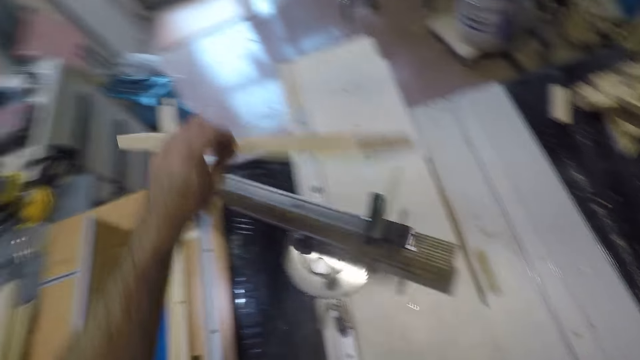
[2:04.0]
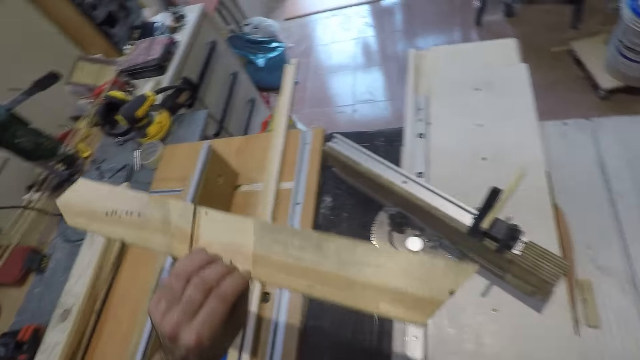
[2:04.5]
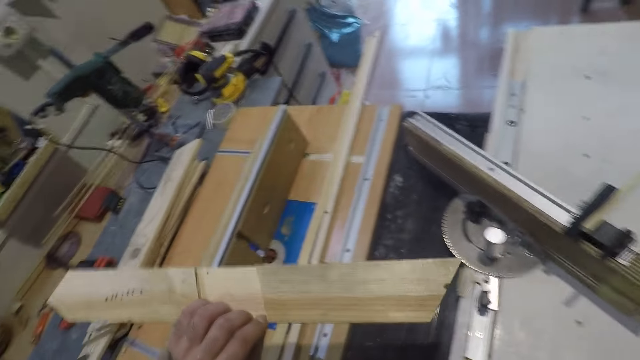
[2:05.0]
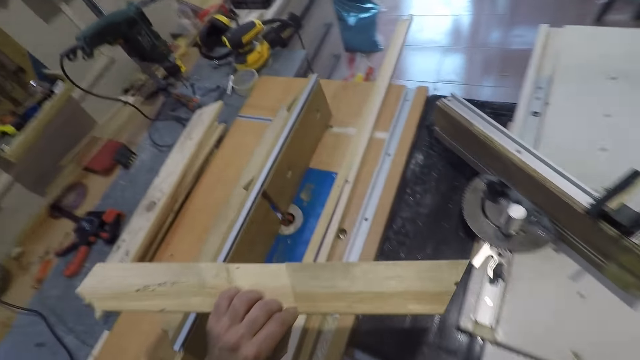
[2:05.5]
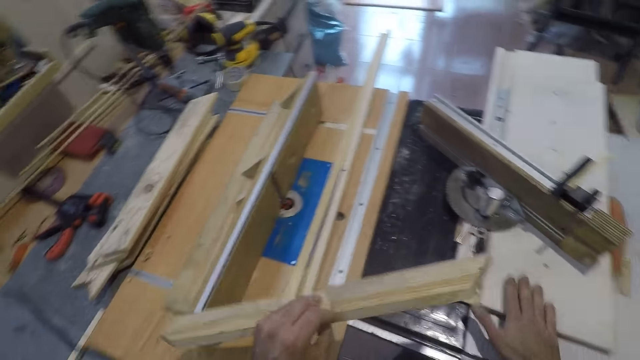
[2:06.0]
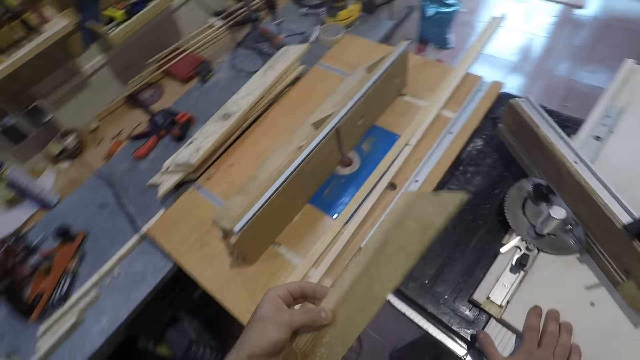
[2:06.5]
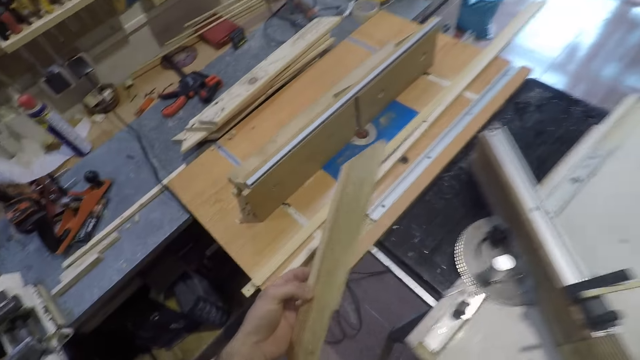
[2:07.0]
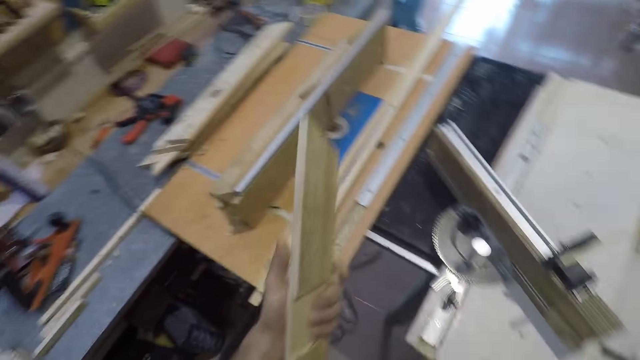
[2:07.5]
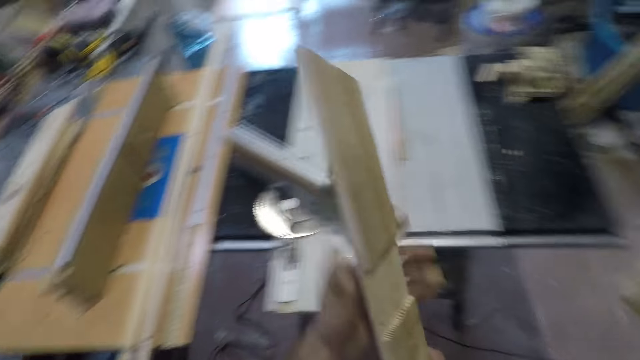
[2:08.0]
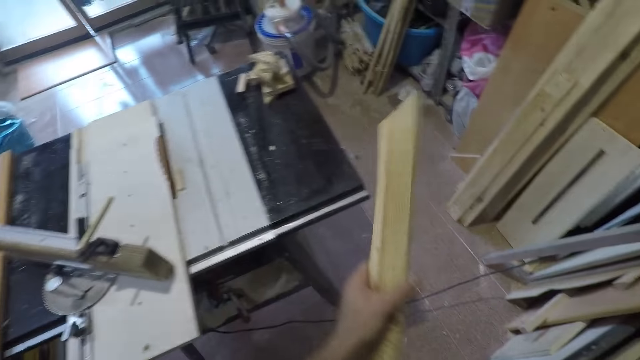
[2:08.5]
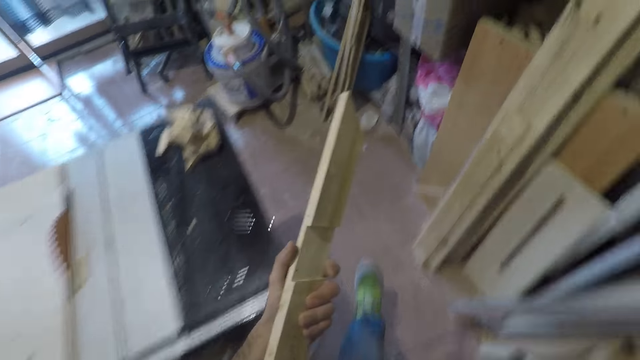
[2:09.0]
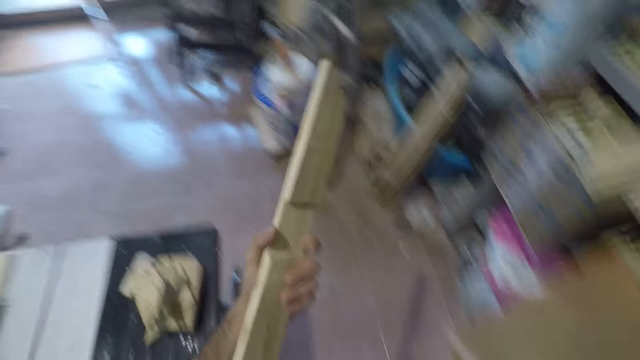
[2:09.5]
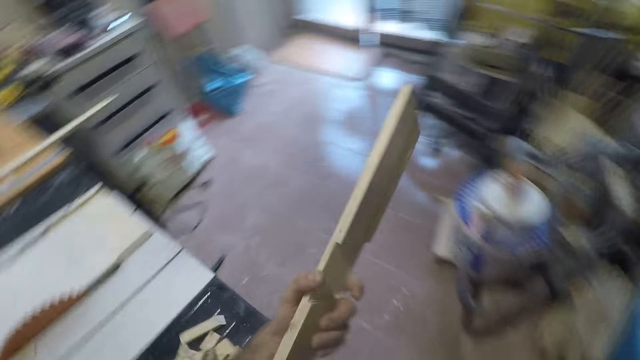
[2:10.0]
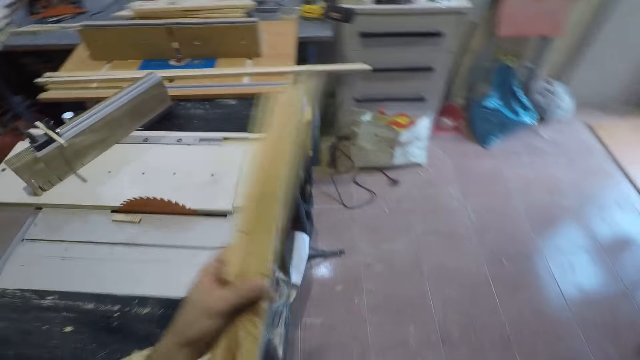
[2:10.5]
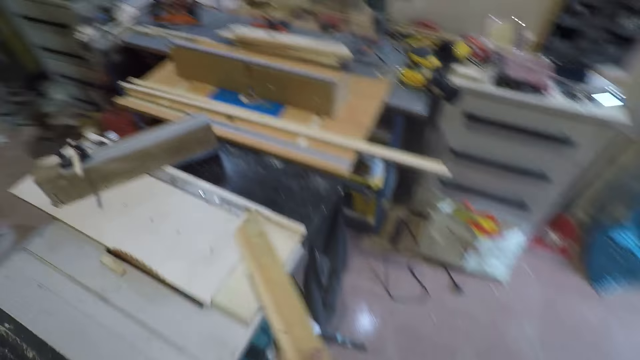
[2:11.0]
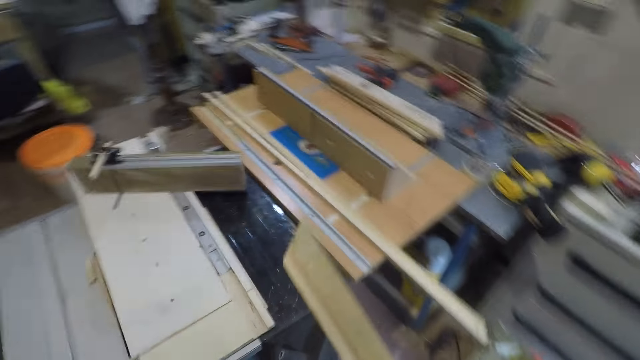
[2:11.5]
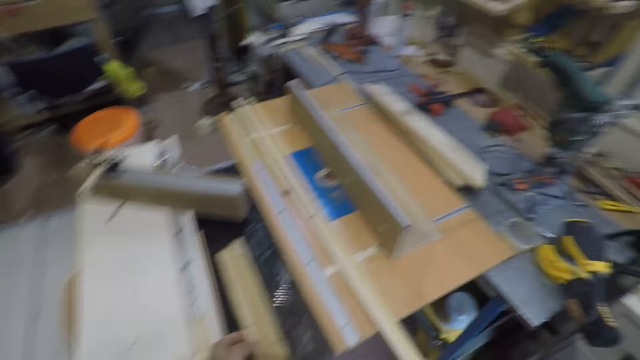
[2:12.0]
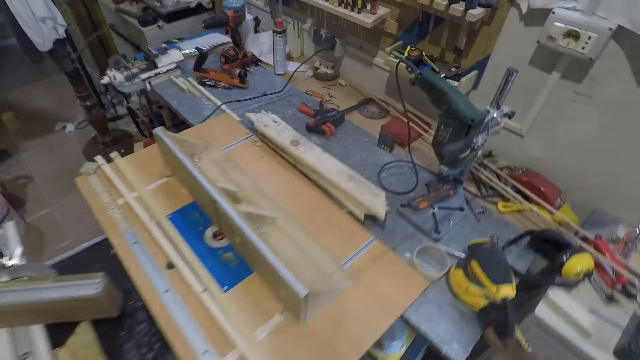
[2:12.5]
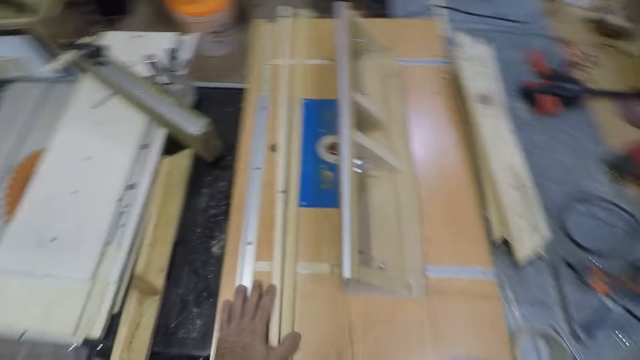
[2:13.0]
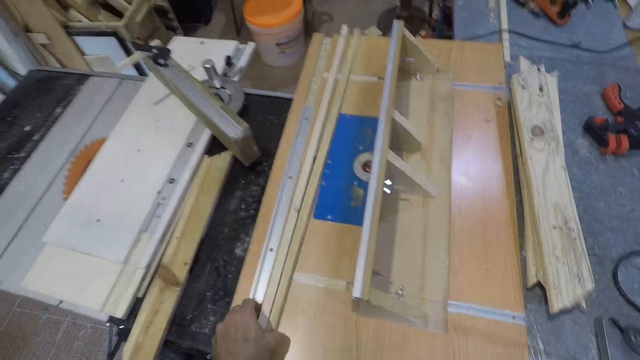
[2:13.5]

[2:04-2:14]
The camera wearer takes up the wood from the cutting table with his left hand. He looks at the wood and turns off the table saw. He holds the piece of wood in his hand. He walks around the table in the workshop. He drops the wood on a table. He moves two sticks from a trim router table to another table.

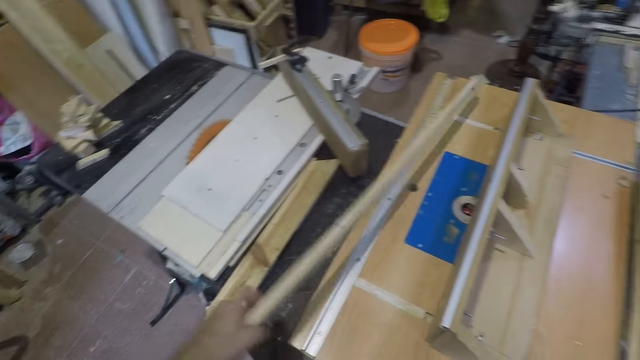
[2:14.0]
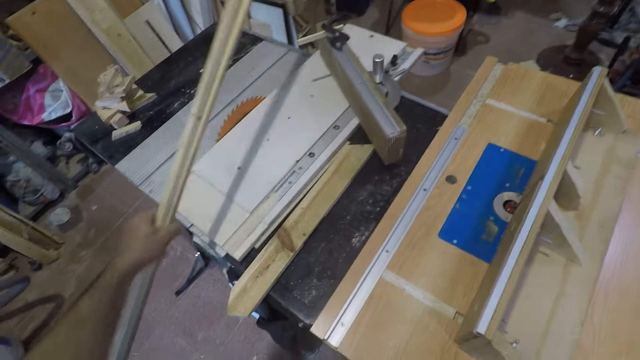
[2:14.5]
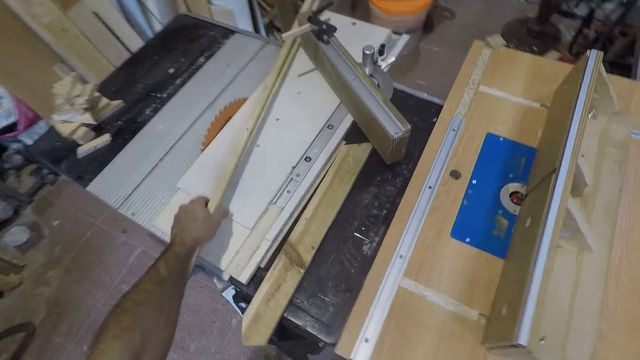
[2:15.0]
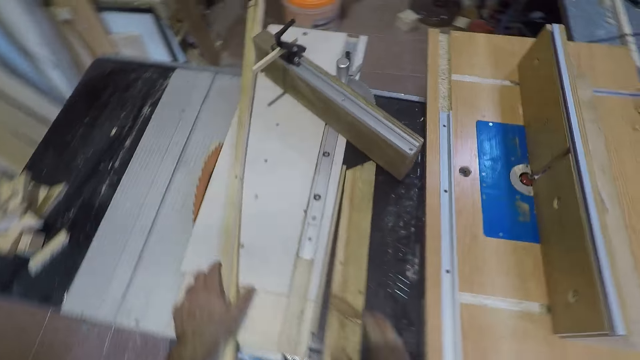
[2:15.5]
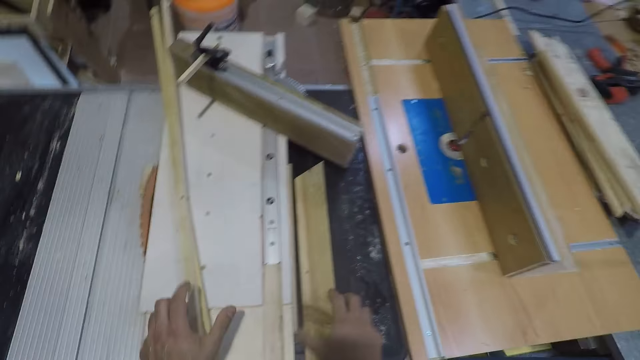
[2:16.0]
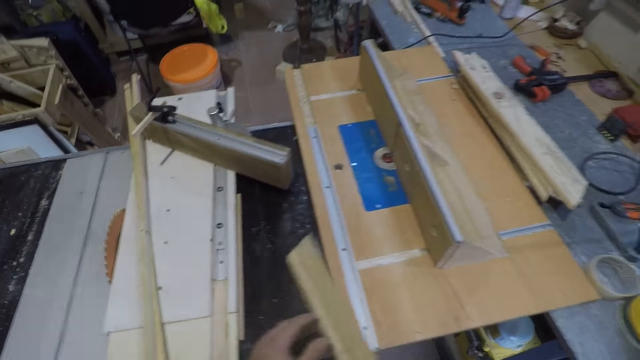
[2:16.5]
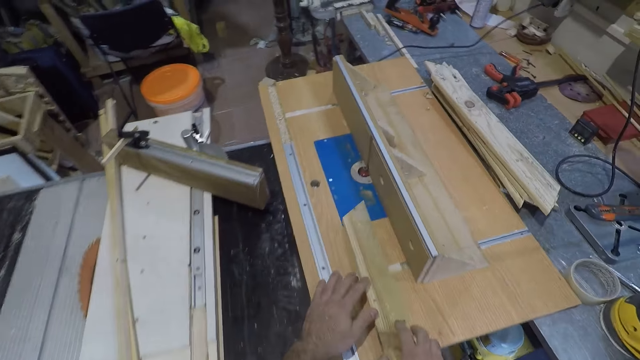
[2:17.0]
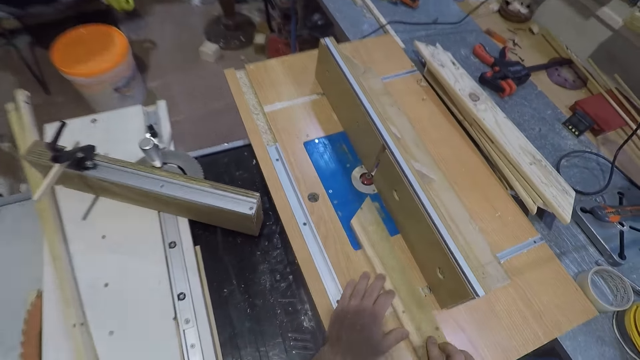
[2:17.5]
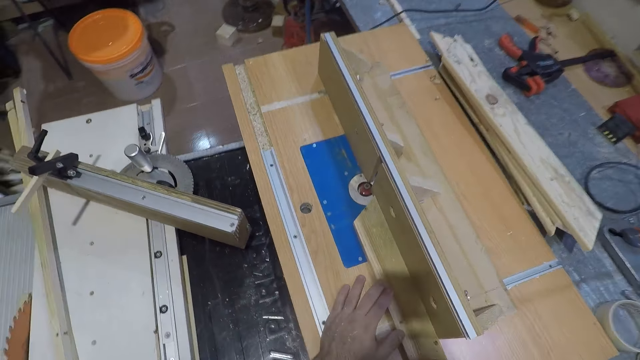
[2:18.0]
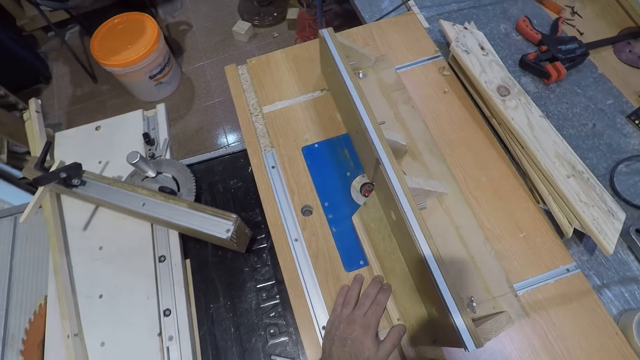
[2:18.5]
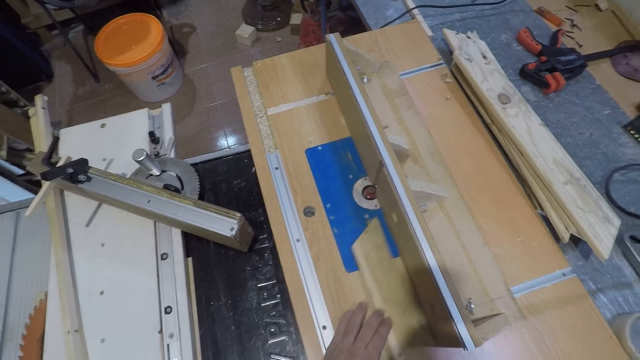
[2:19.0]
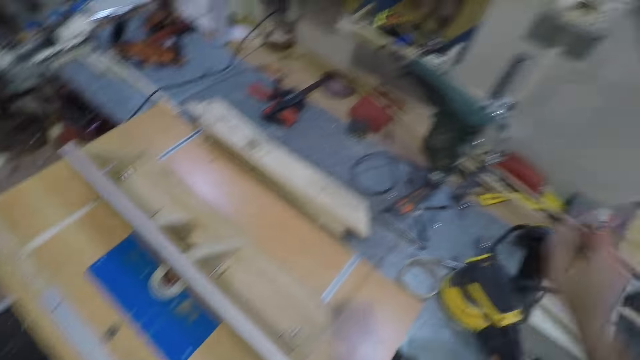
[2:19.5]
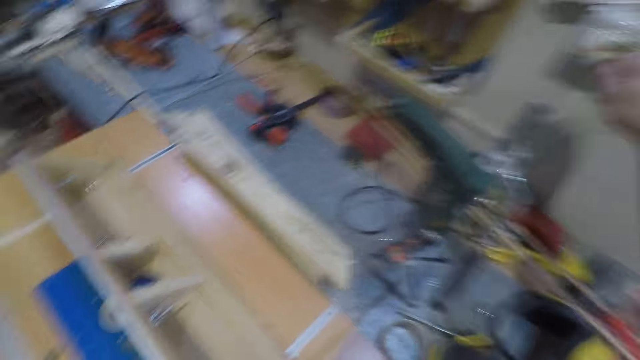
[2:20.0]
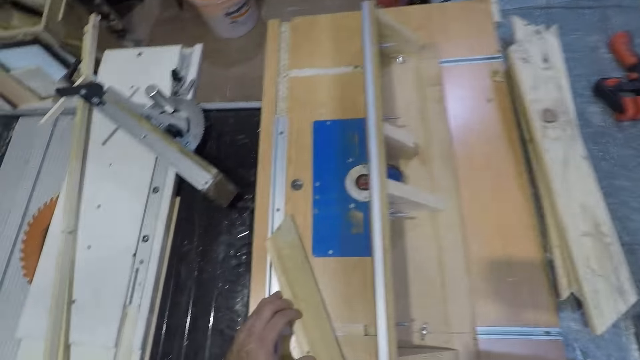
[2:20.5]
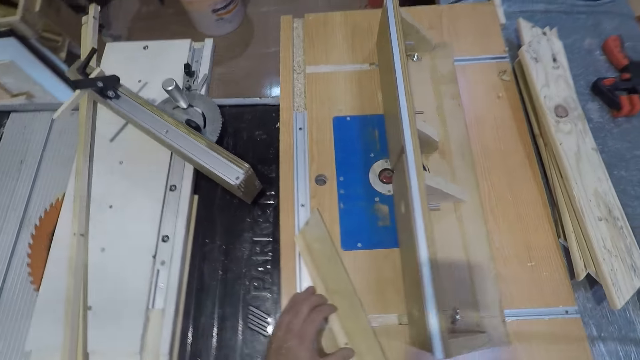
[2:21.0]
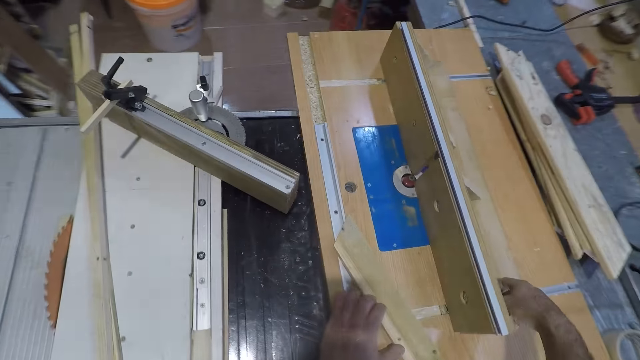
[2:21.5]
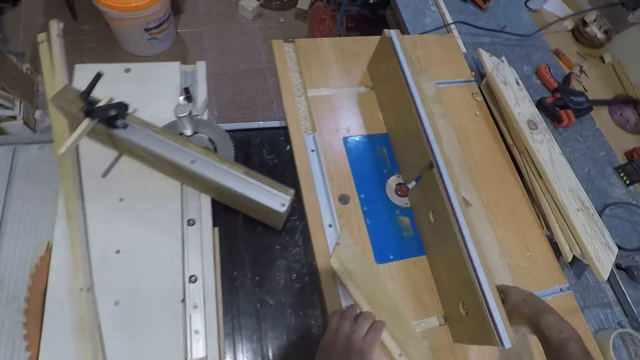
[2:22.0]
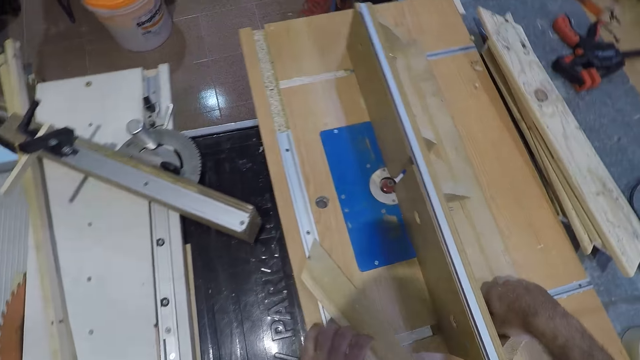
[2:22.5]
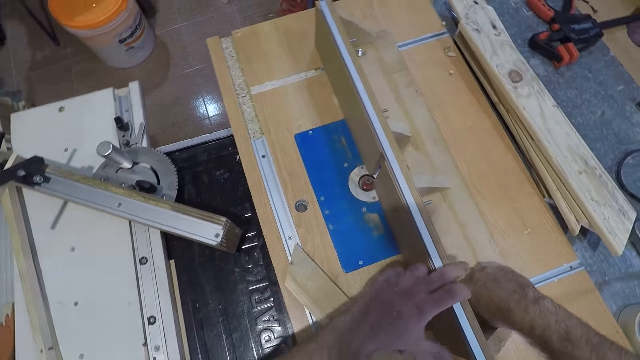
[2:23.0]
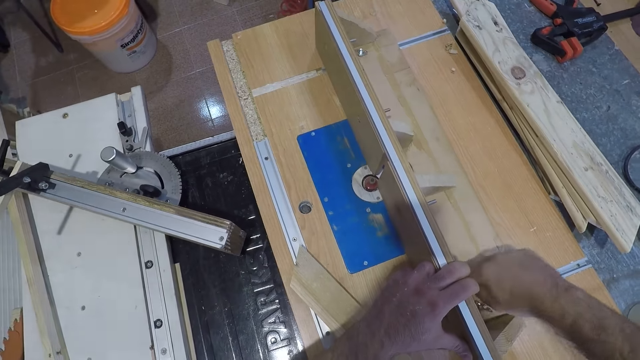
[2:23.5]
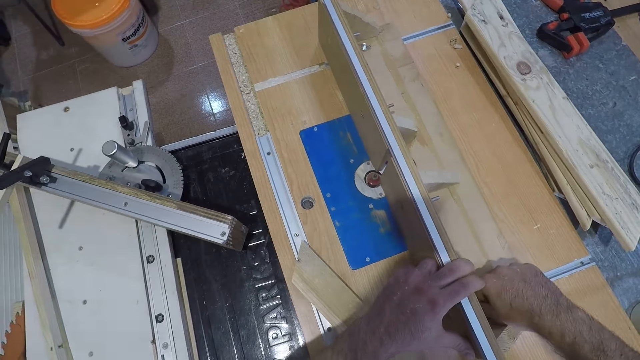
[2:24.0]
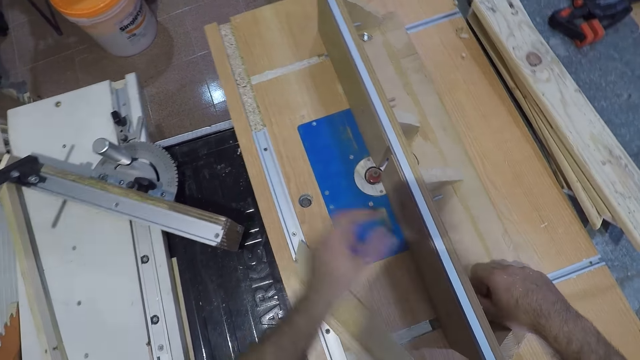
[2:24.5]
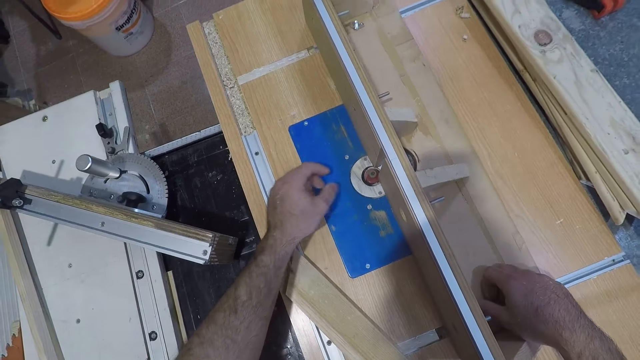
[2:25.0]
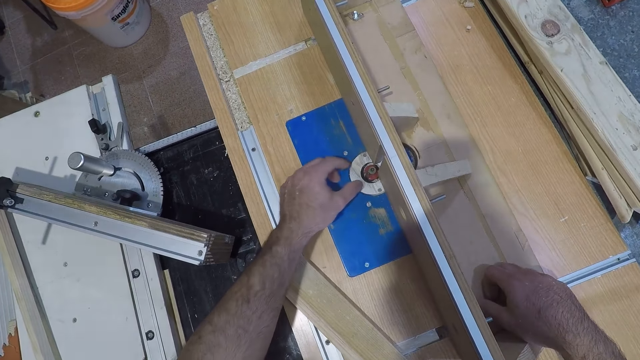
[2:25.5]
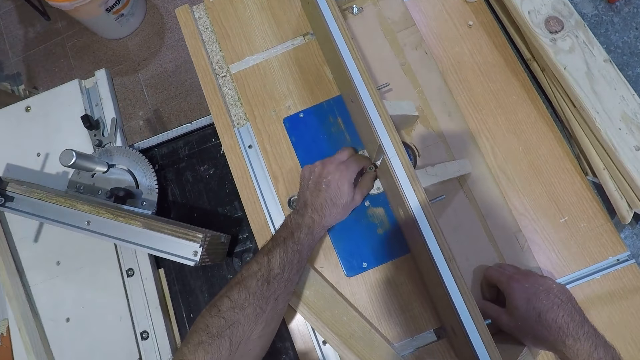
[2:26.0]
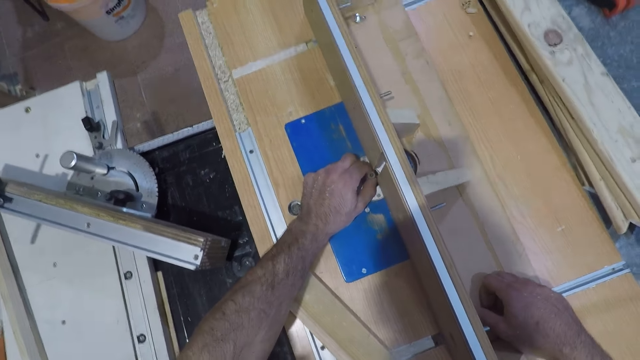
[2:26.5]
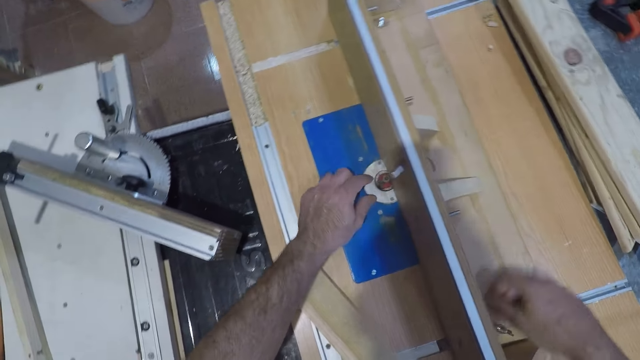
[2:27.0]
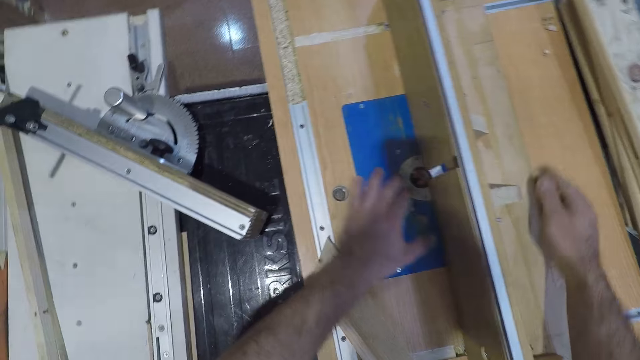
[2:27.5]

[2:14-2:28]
The camera wearer picks a piece of wood on the table and puts the piece of wood down on the table. He picks up the wood from the table. He places the wood on a trim router table. He turns off the trim router from a switch. He raises his hand. He tightens the nut. He loosens a screw on the fence of the trim router table with his right hand. He holds the bit of the trim router with his left hand. He touches his hand on the nut.
